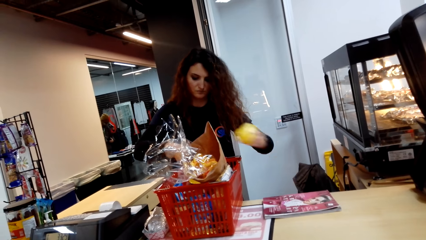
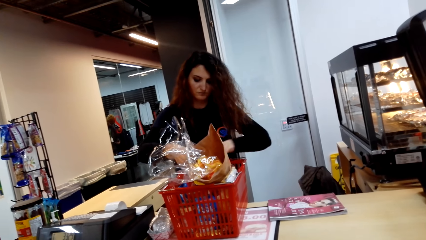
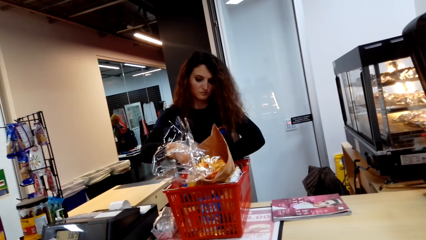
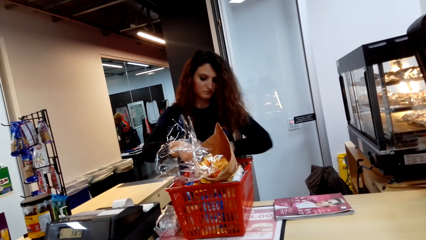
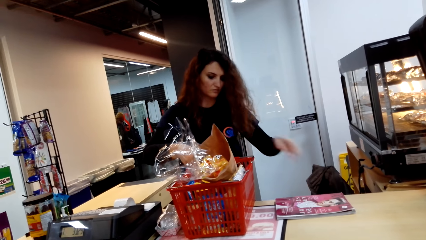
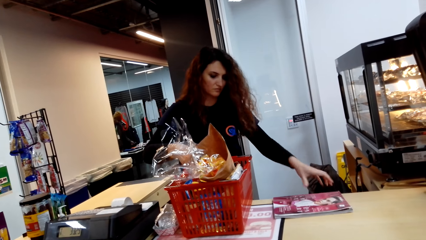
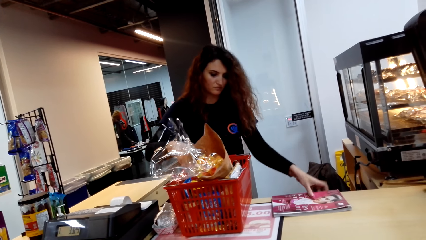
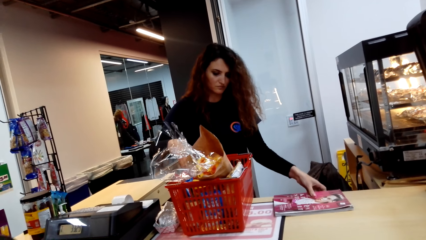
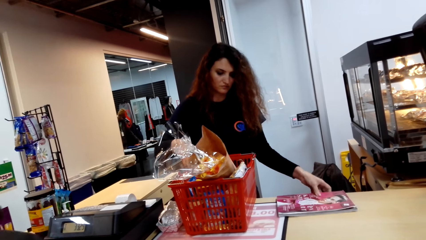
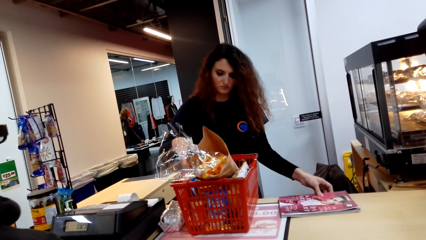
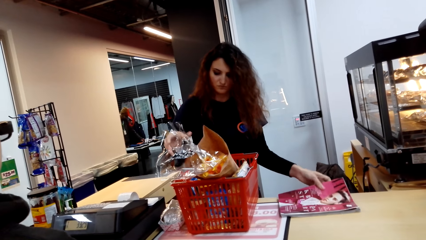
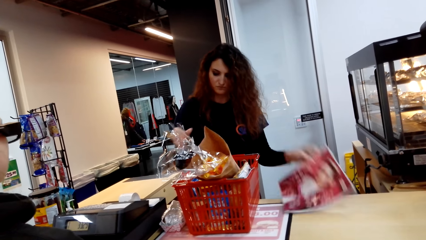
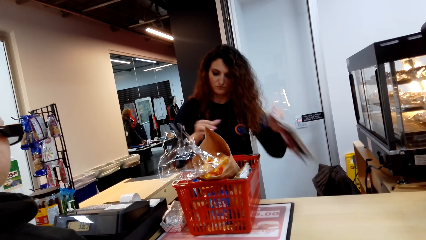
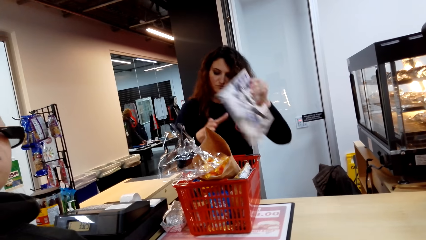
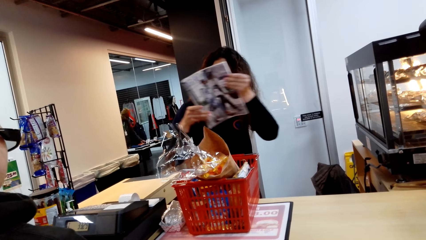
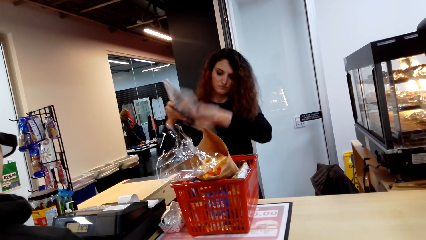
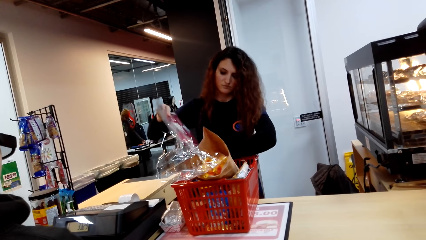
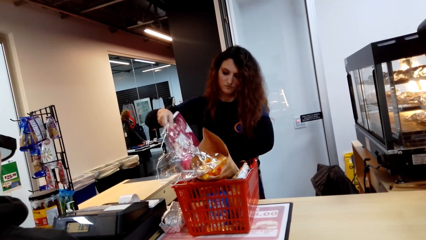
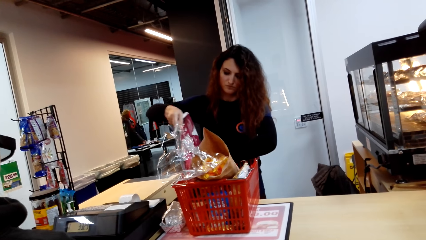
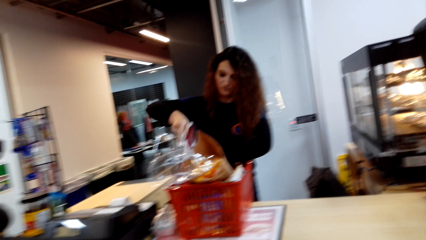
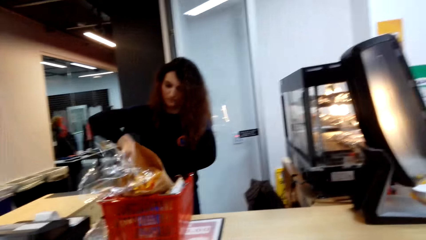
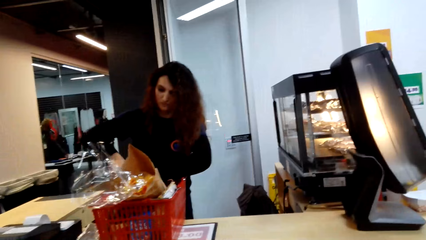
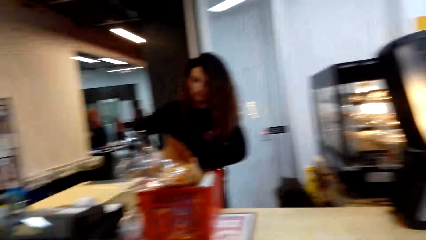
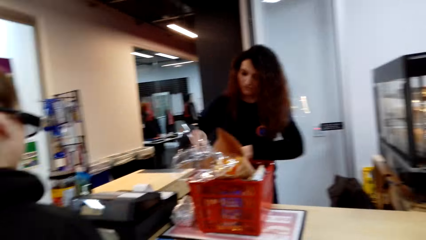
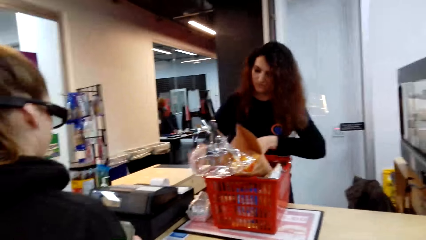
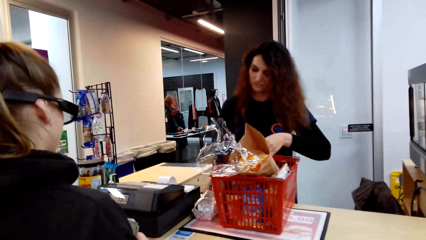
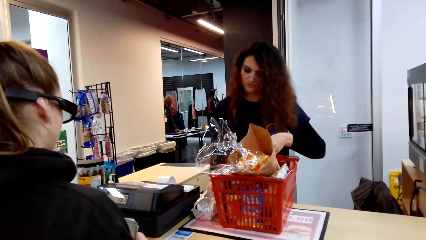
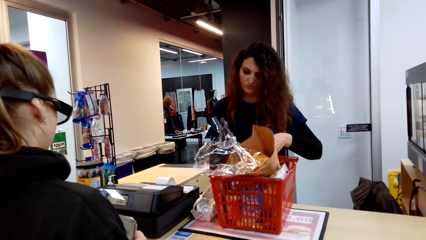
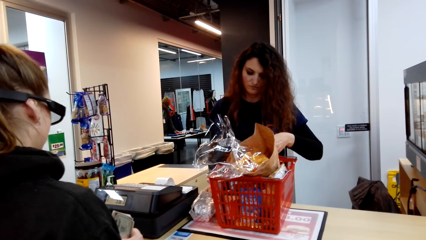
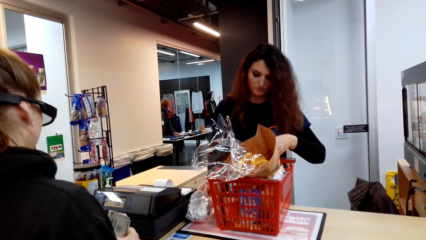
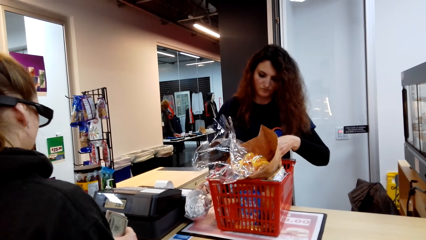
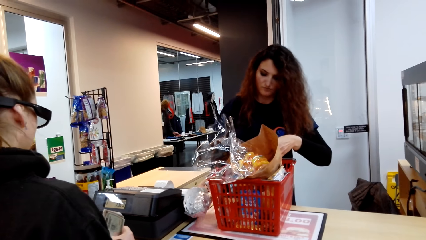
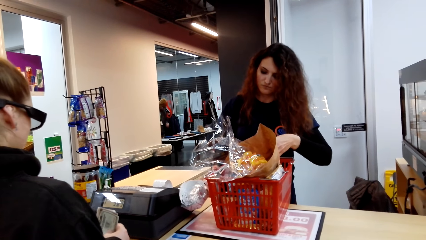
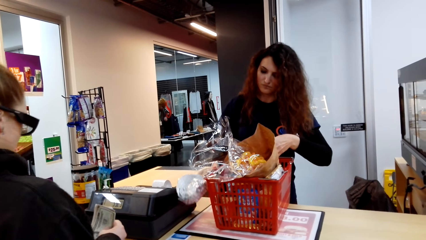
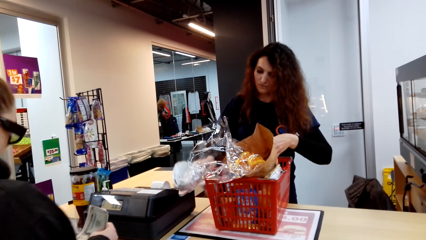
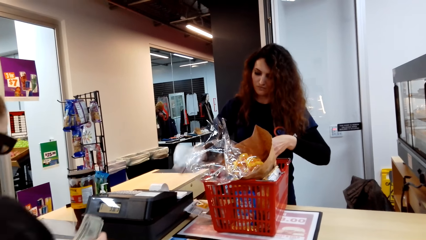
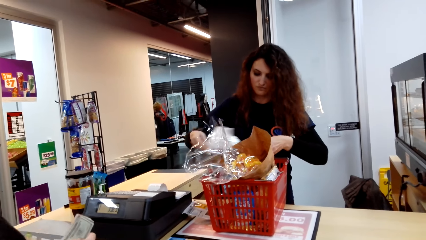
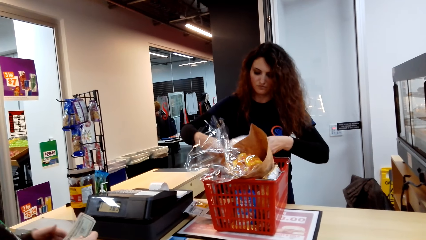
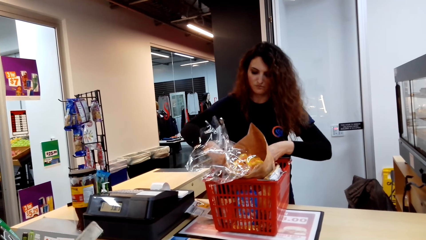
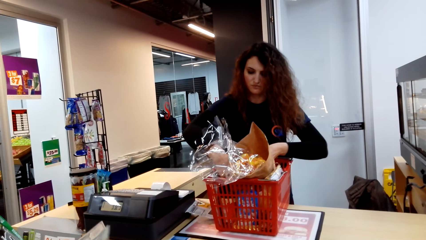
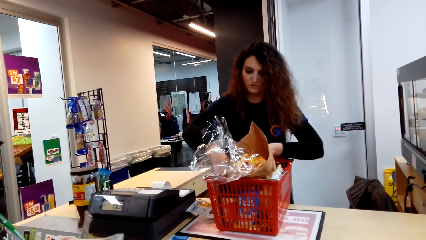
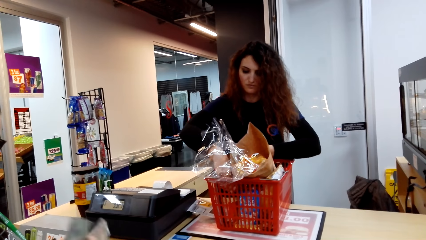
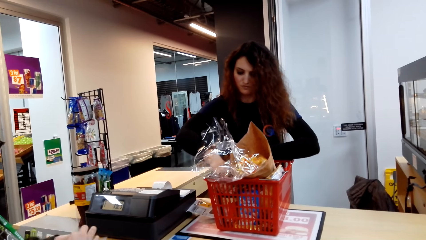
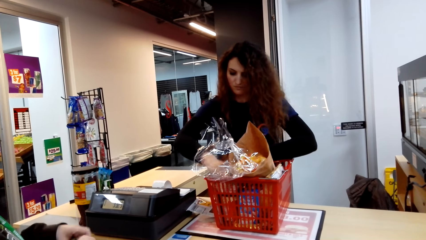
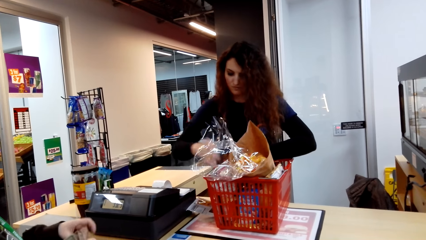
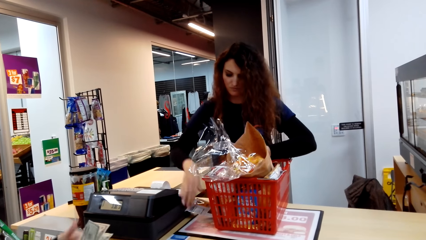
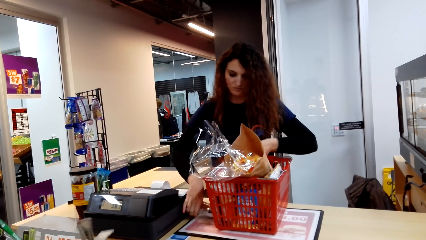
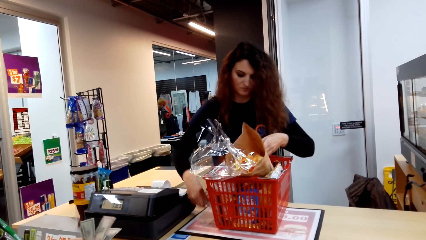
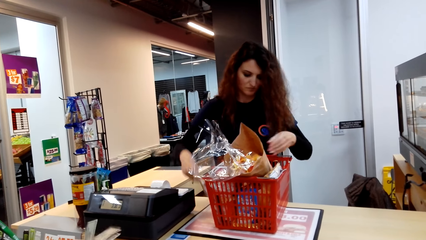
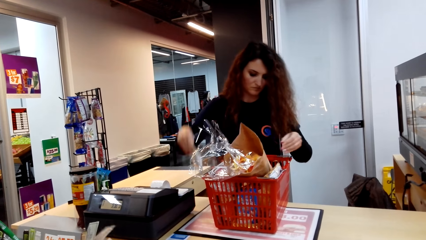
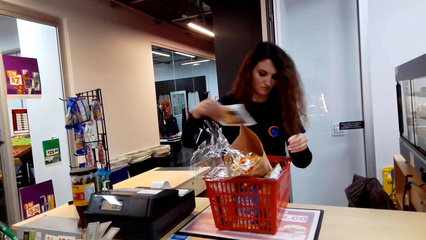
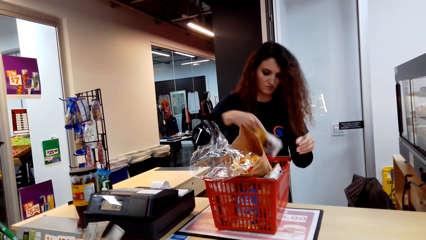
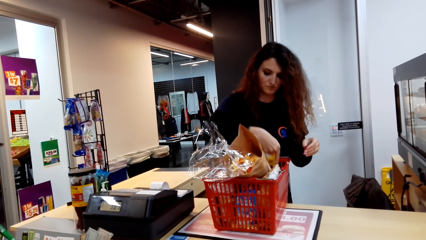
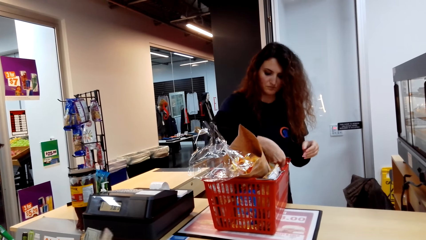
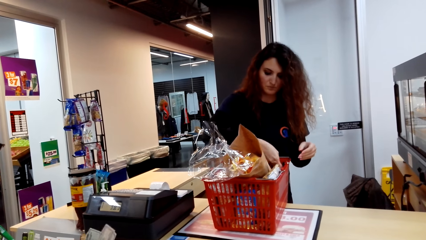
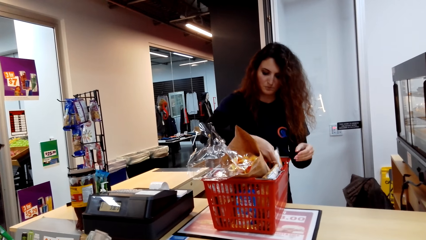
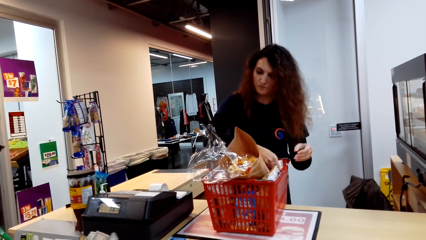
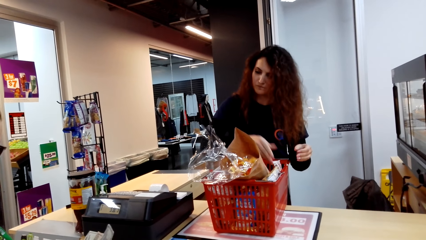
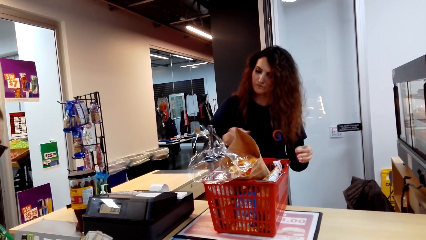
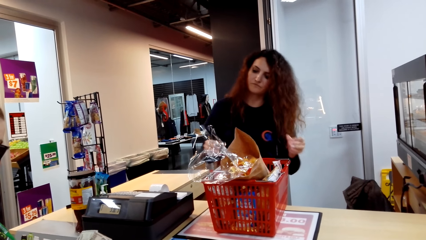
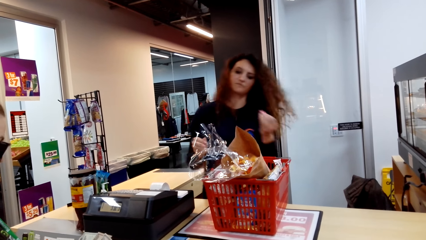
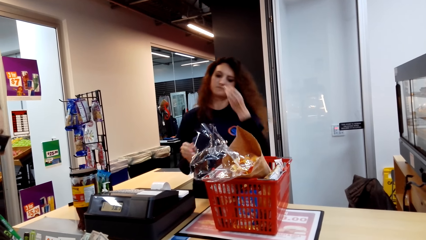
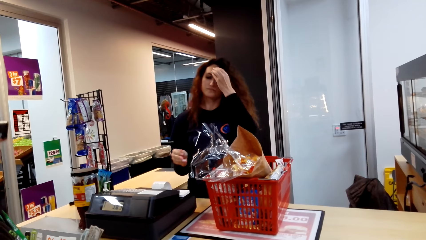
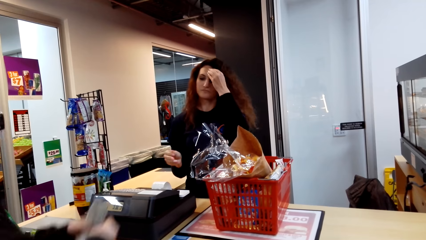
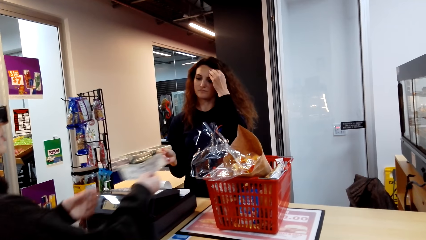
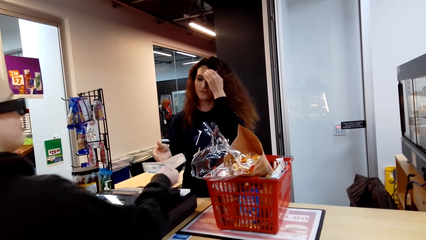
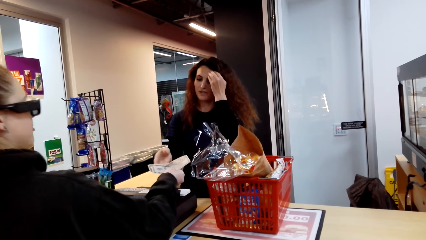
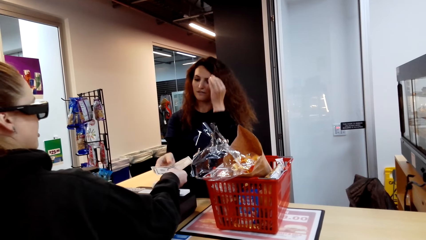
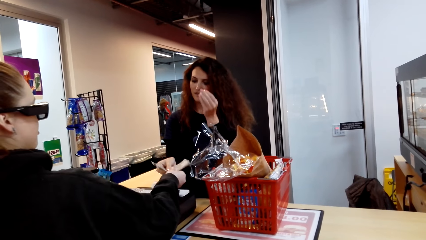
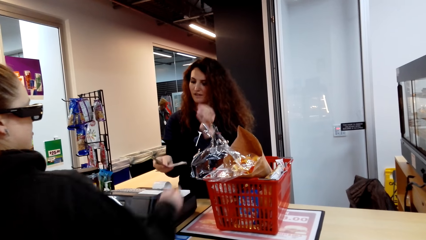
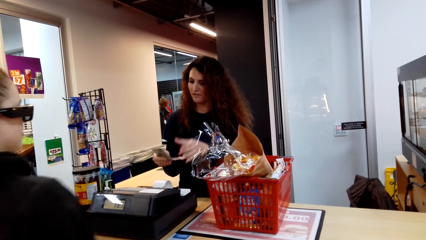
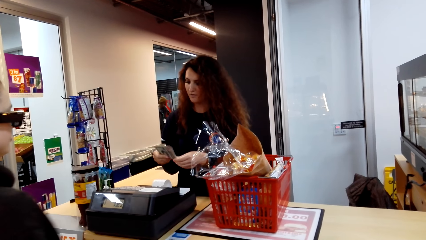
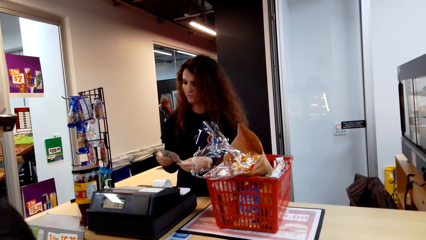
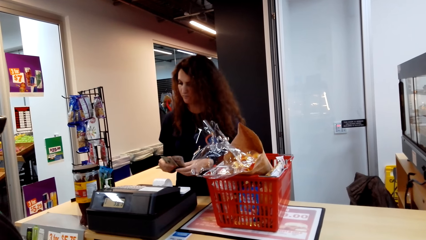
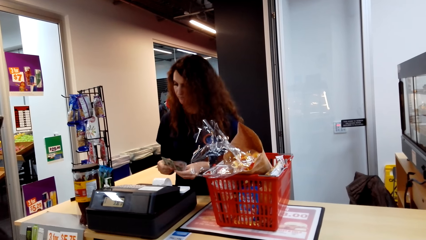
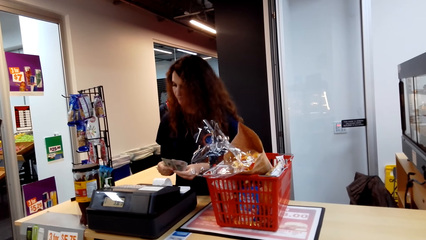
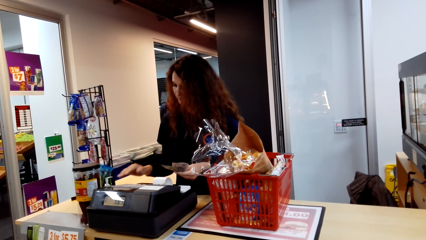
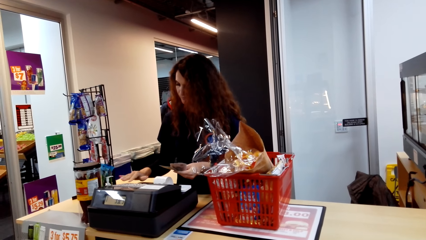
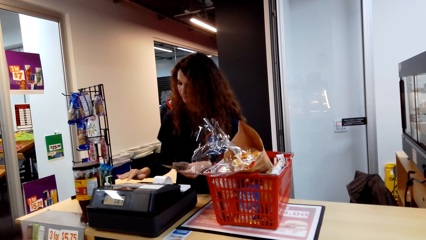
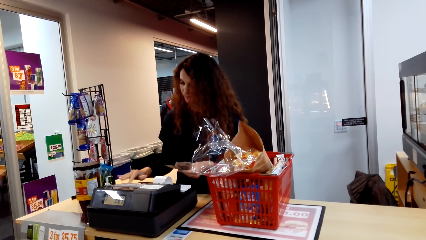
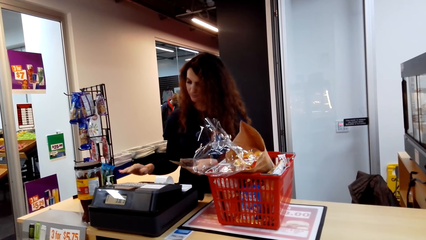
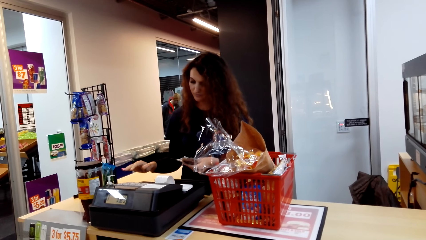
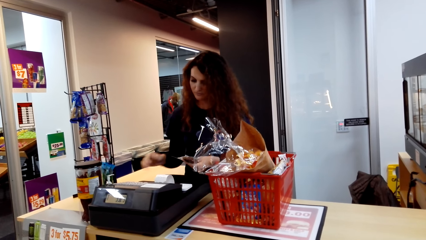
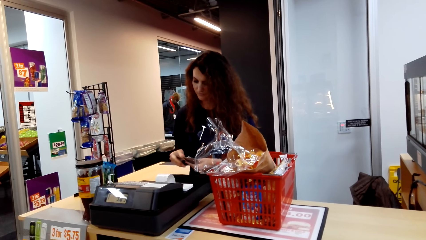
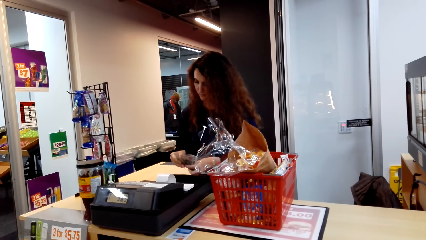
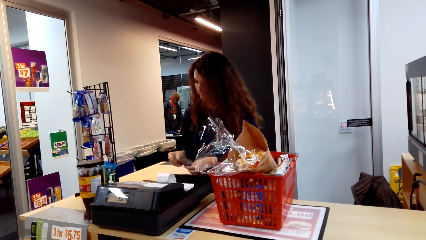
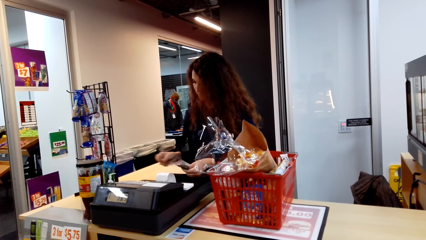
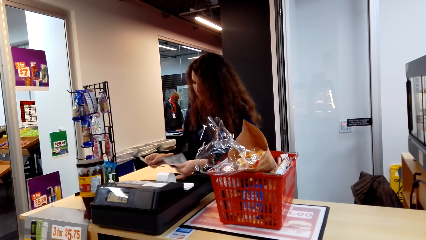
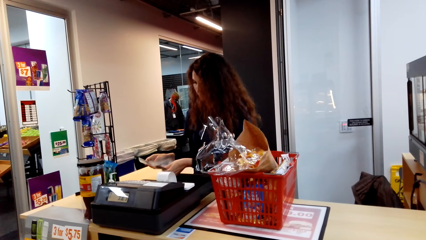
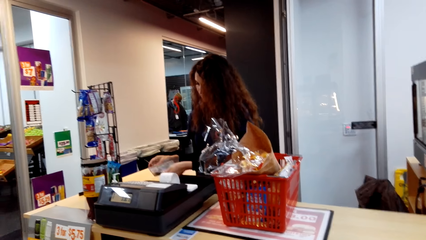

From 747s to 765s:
The first woman picks up the apple on the counter. She puts the apple in the cart. She picks up the magazine on the counter. She puts the magazine in the cart. She picks up a sandwich on the counter. She puts the sandwich in the cart. She picks up the packet of lemon powder on the counter. She puts the packet of lemon powder in the cart. She touches the face. The other woman gives cash to the first woman. The first woman types on the cash register. The other woman scans and enters the credentials.
